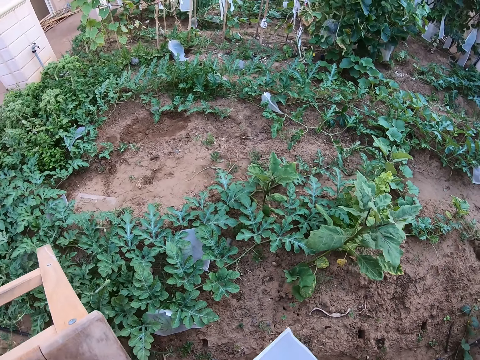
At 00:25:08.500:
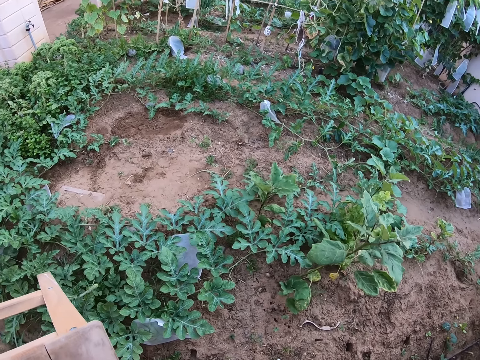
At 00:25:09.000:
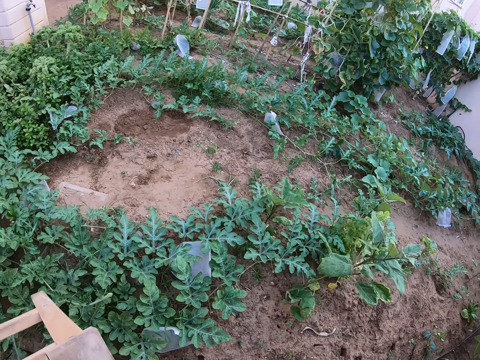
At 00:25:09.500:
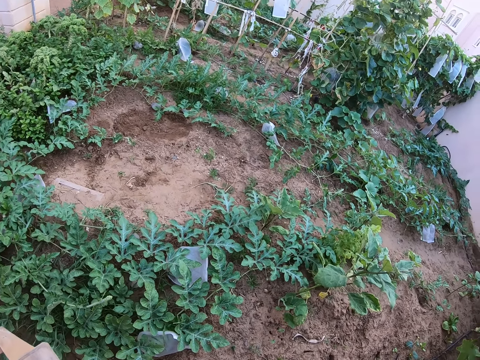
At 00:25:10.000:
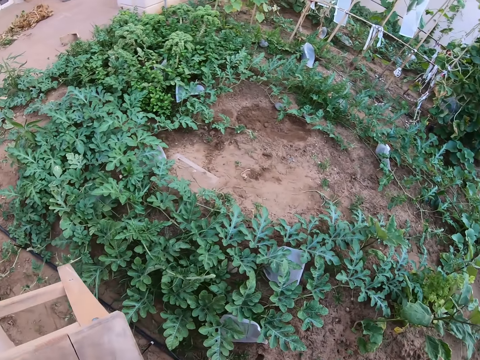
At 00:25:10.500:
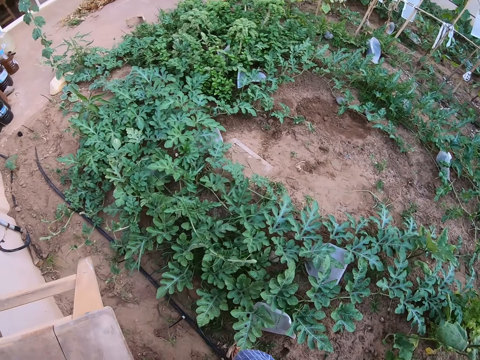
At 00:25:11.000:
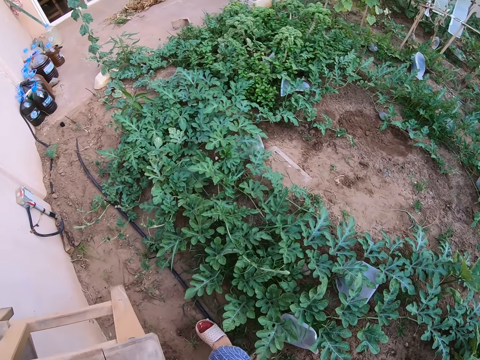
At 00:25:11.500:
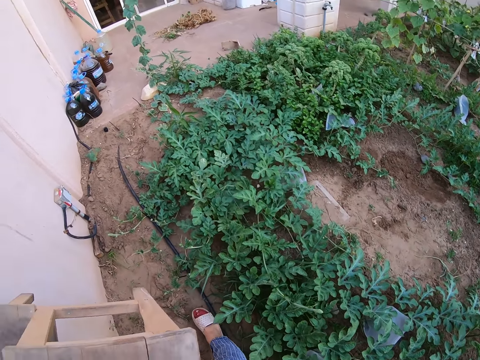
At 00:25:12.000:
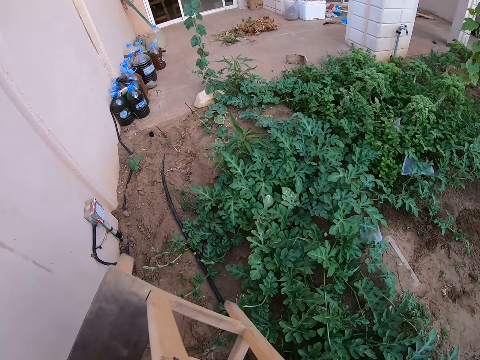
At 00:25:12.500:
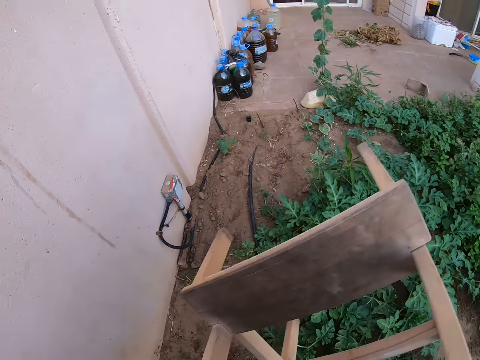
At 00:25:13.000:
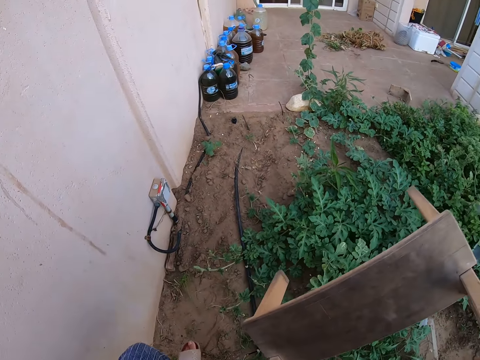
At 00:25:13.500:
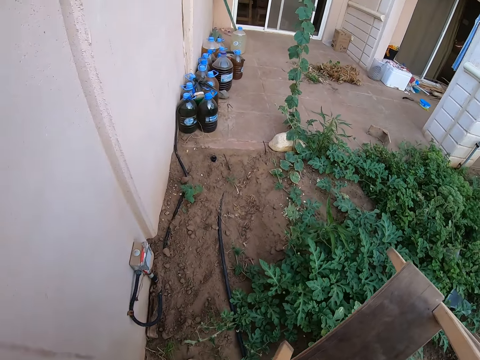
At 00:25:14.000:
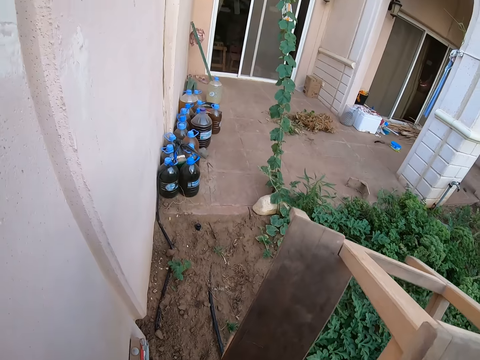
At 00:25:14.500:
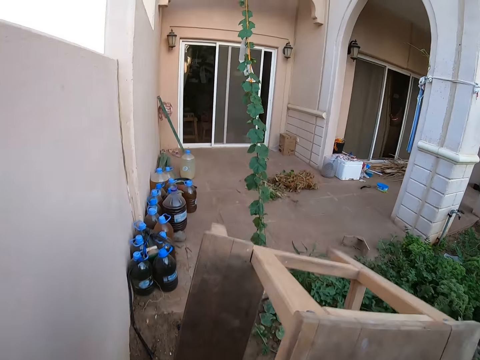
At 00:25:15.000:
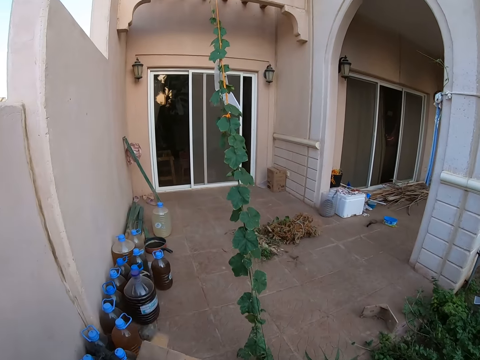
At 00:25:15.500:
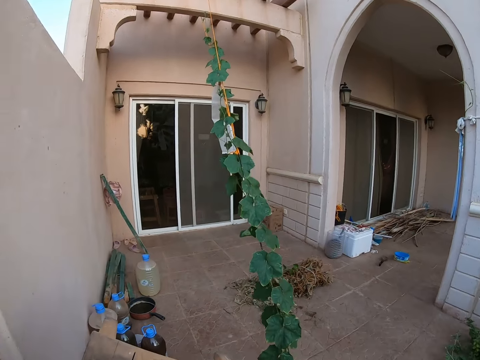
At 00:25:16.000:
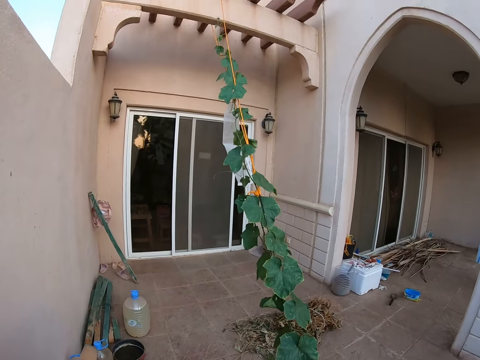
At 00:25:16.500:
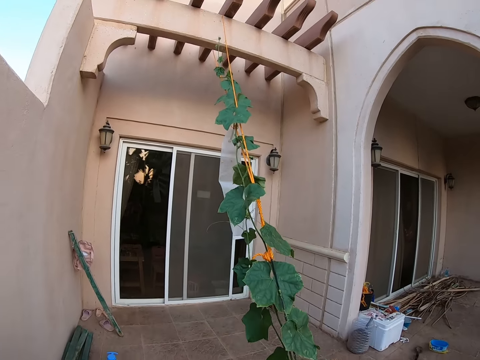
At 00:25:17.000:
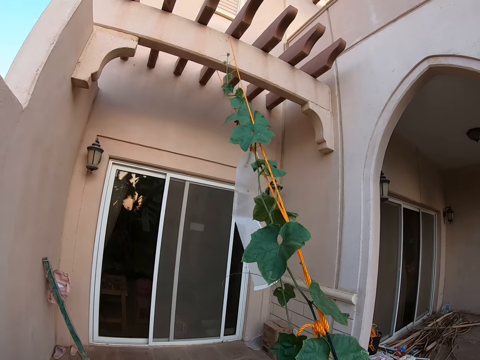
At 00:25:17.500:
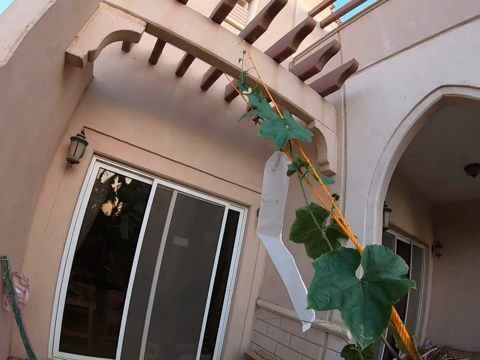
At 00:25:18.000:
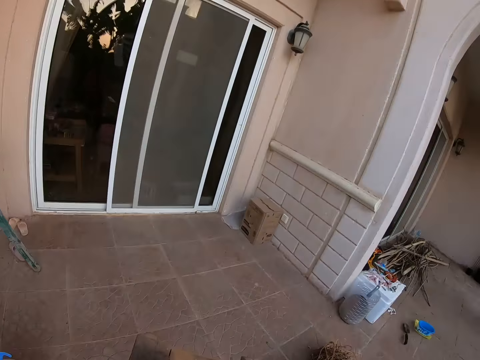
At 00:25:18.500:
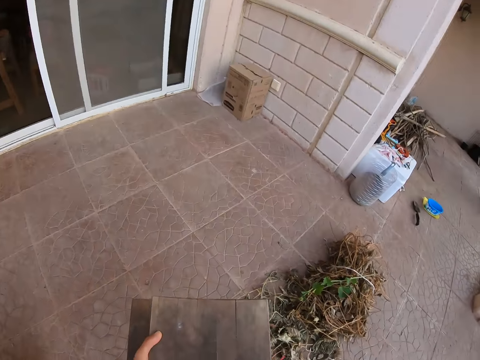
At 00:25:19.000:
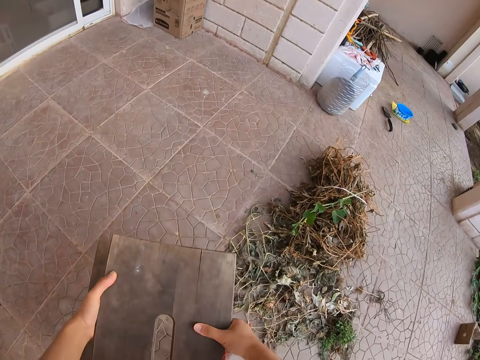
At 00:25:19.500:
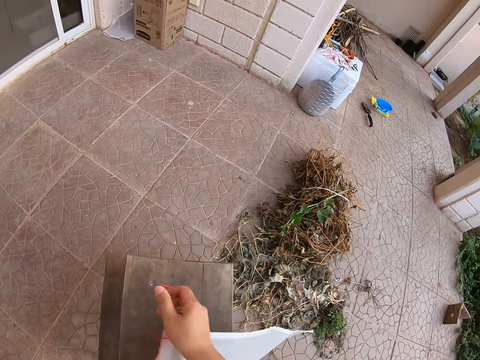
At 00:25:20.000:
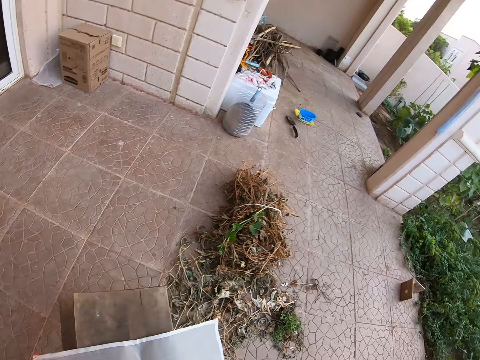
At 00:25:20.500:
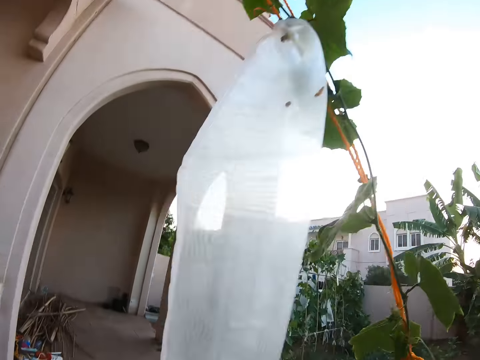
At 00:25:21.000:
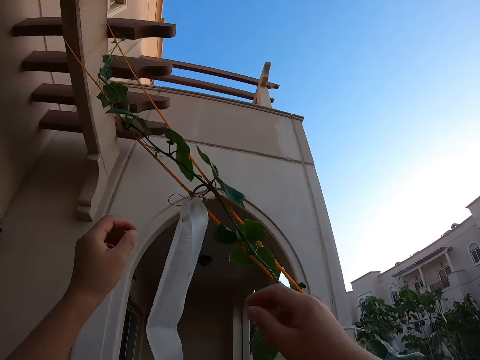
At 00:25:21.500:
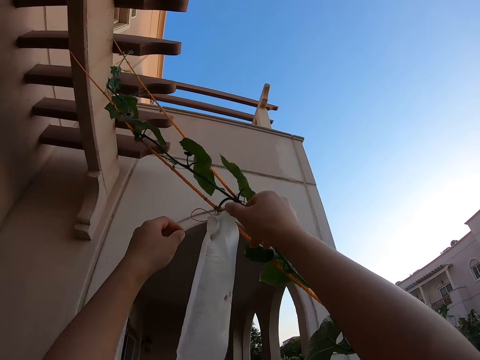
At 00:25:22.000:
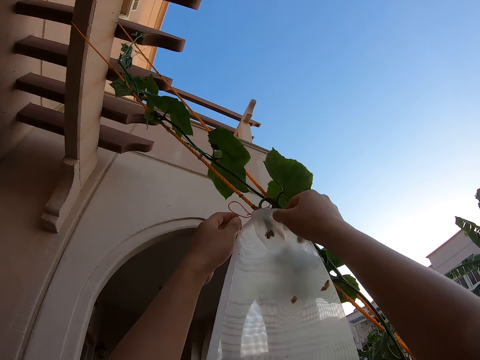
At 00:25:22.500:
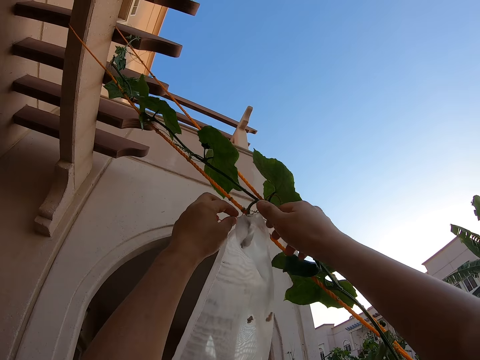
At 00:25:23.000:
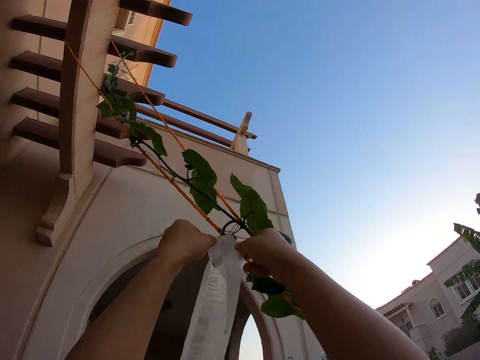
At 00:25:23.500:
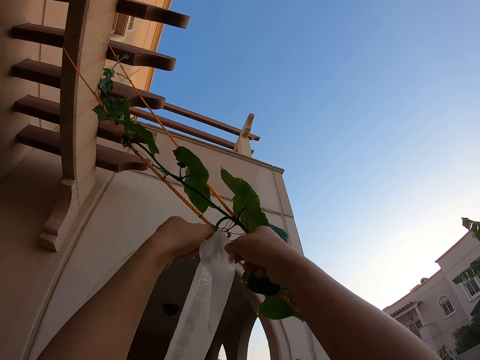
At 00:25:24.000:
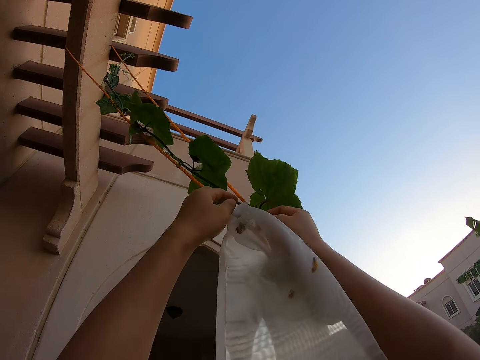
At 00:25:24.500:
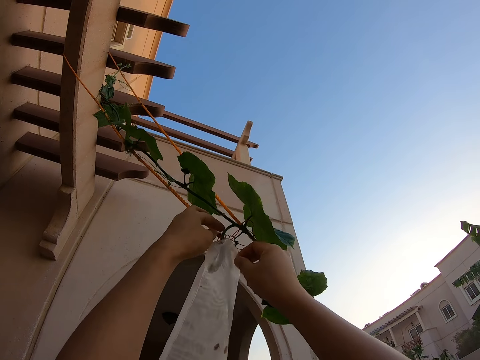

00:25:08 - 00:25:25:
The camera wearer looks around the garden. They walk forward. They put a stool on the verandah. They untie the paper on the plant. They hold a nylon bag on a cucumber plant.

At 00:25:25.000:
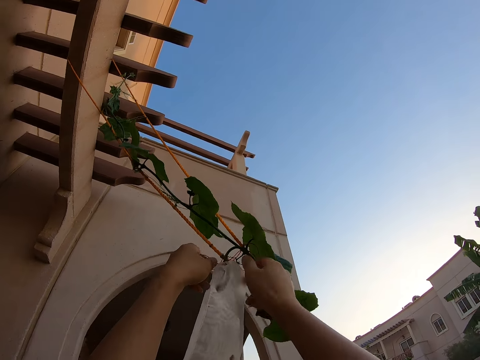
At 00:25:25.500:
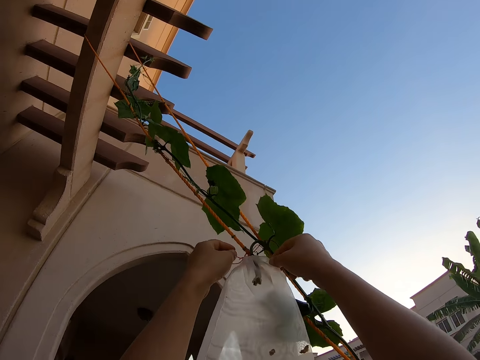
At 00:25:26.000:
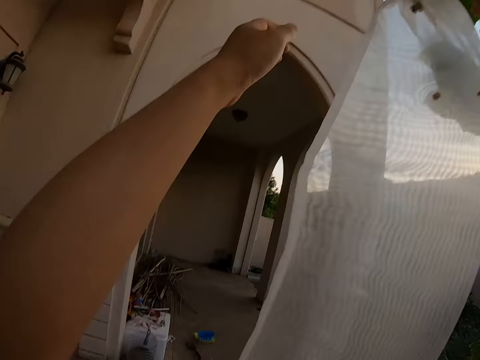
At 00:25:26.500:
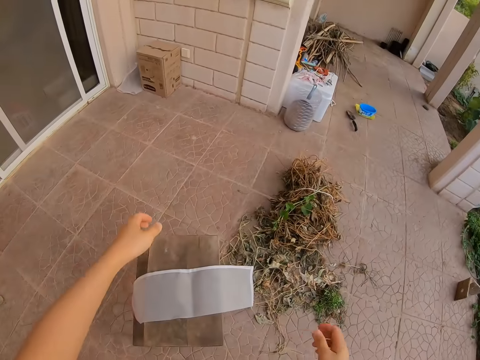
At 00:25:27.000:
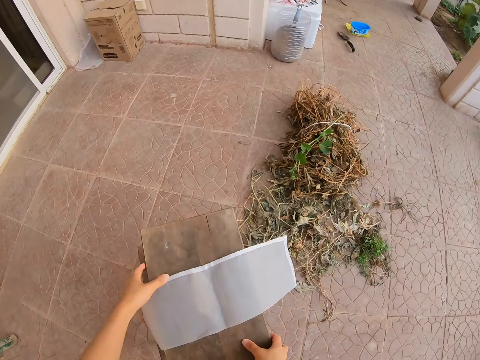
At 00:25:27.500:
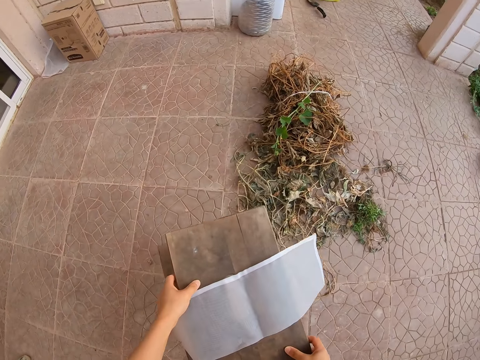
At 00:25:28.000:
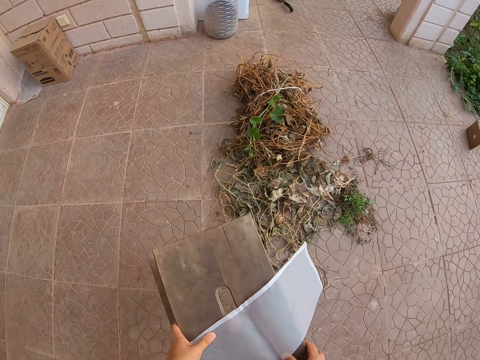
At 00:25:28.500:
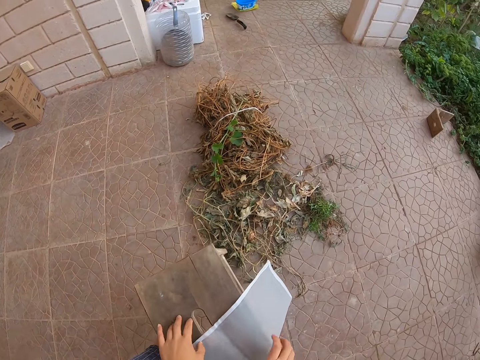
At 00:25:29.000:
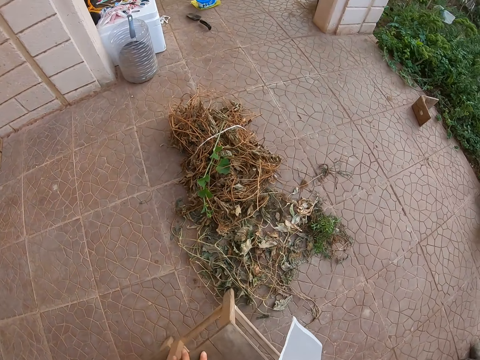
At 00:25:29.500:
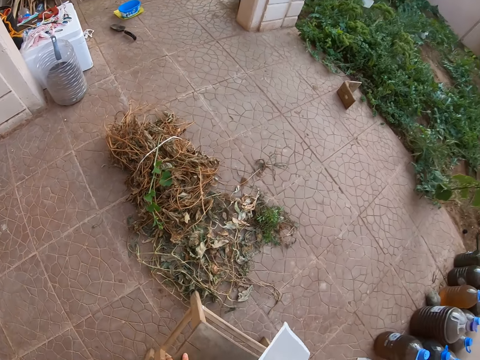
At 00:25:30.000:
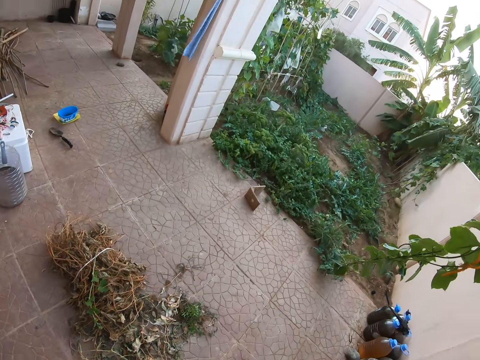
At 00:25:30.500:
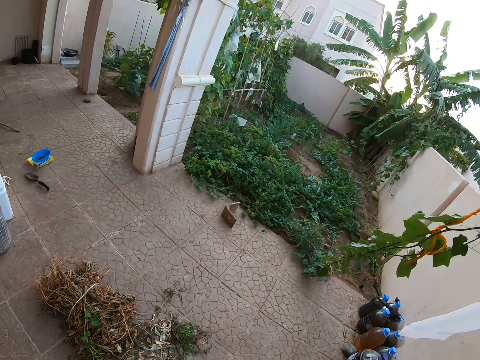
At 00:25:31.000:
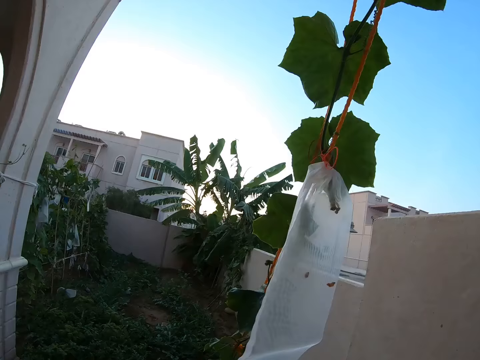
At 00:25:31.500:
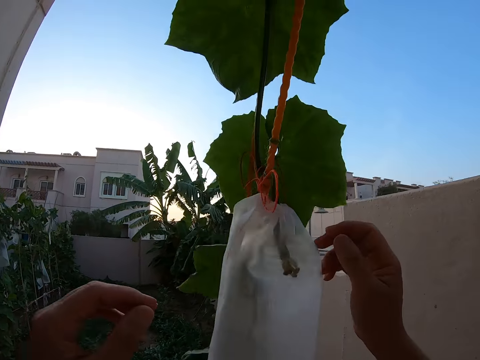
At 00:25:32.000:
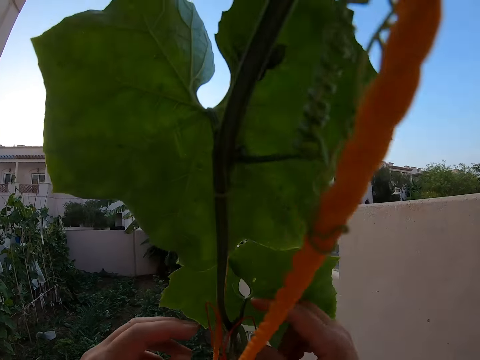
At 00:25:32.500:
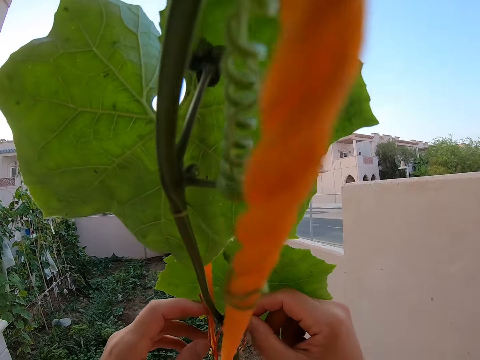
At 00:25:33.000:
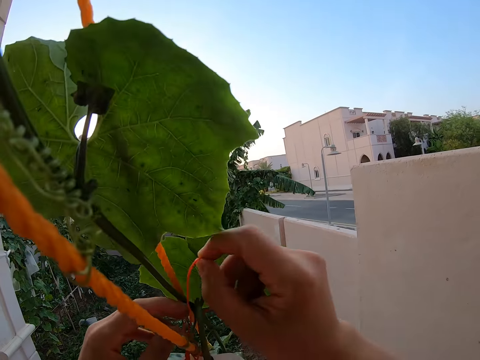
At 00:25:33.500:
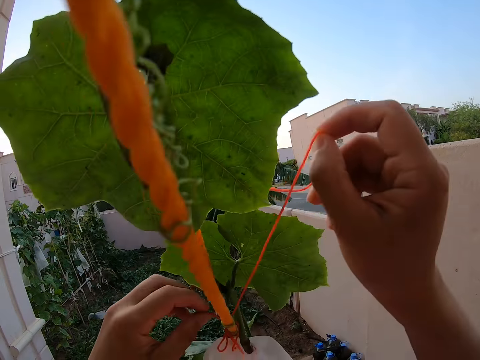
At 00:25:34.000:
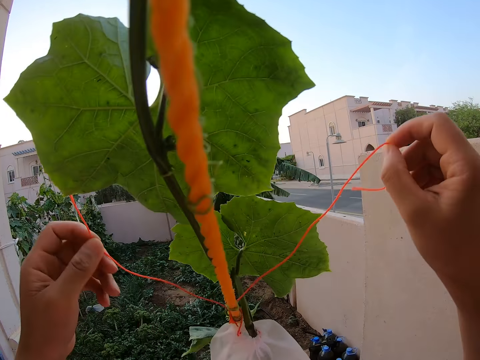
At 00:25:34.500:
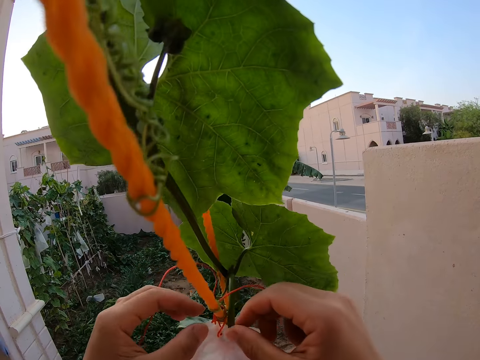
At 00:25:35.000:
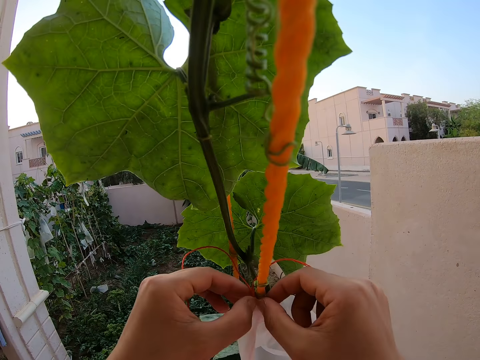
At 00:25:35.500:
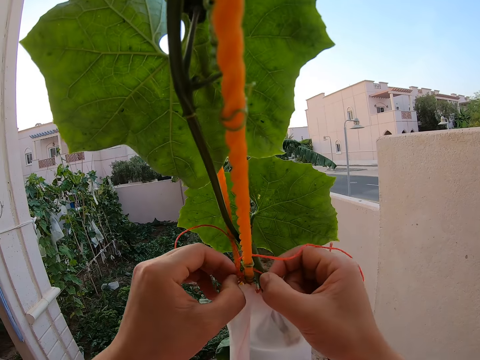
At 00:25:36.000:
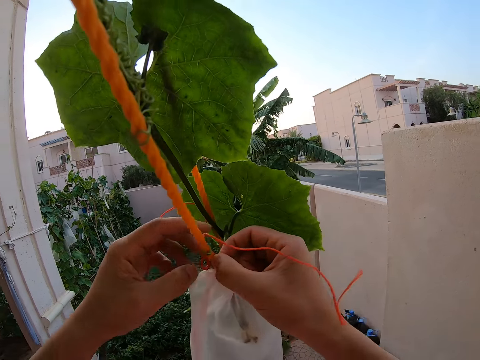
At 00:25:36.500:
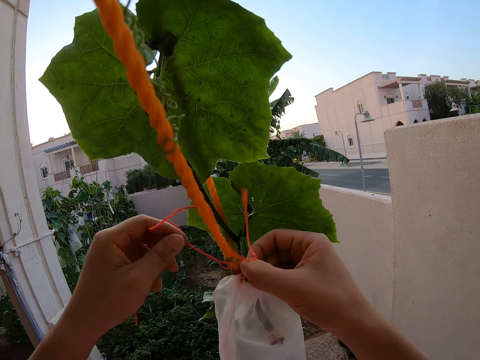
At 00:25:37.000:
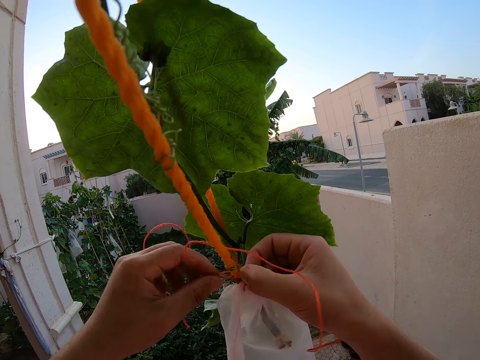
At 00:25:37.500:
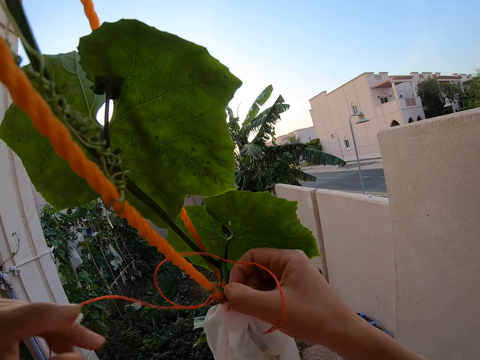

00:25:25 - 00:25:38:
The camera wearer moves the stool on a floor. They step on the stool. They untie the nylon bag from a cucumber fruit.
